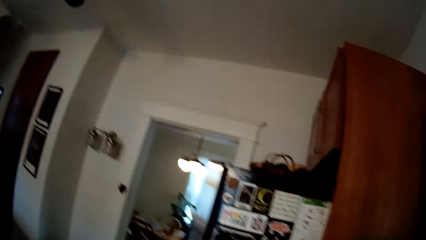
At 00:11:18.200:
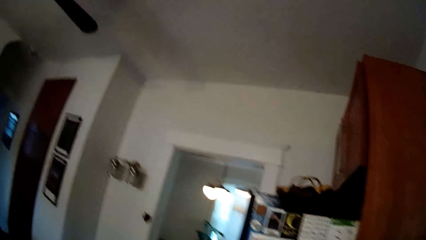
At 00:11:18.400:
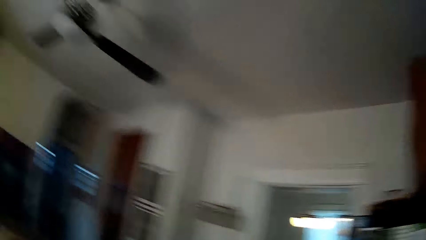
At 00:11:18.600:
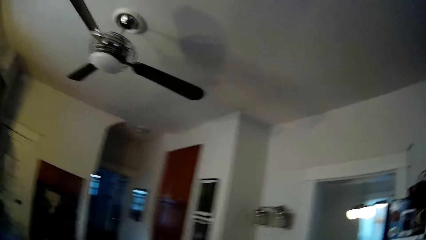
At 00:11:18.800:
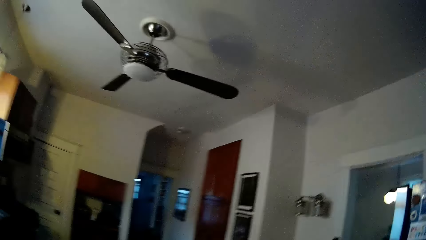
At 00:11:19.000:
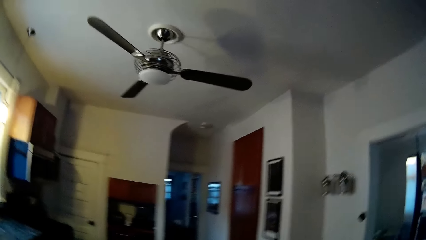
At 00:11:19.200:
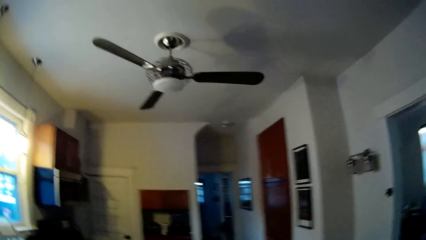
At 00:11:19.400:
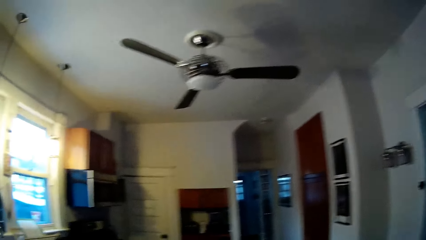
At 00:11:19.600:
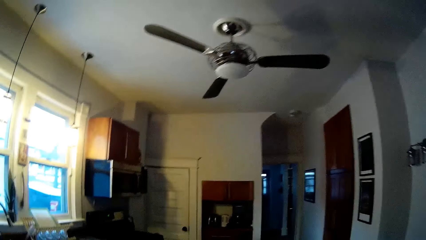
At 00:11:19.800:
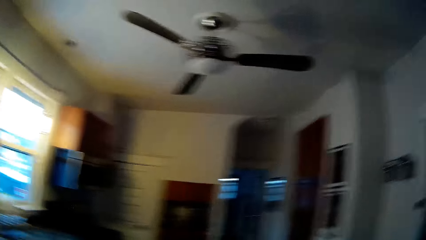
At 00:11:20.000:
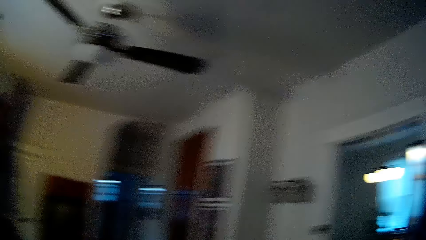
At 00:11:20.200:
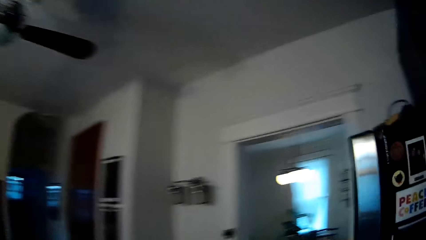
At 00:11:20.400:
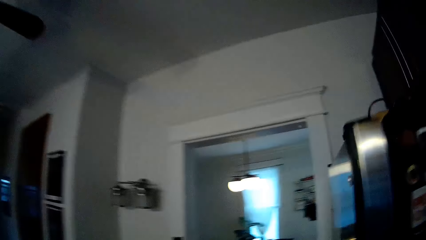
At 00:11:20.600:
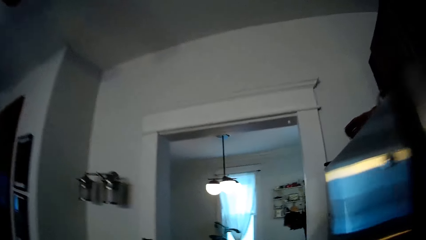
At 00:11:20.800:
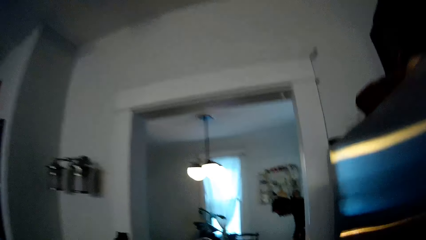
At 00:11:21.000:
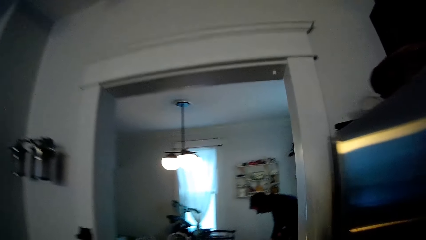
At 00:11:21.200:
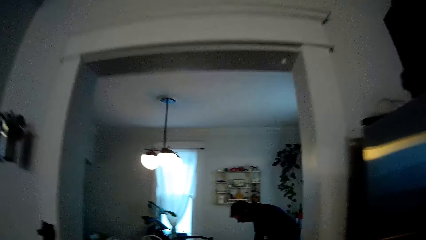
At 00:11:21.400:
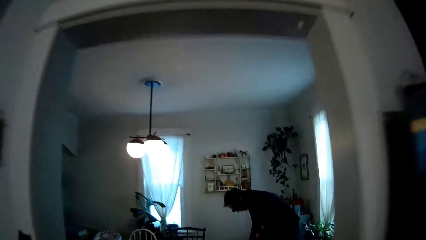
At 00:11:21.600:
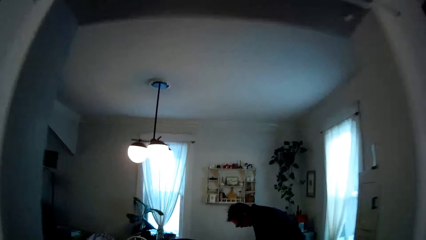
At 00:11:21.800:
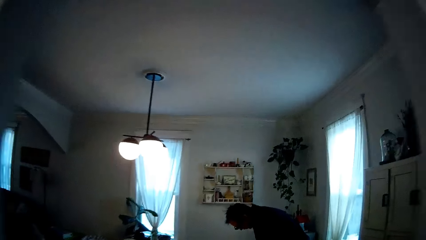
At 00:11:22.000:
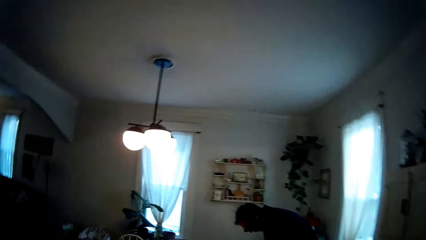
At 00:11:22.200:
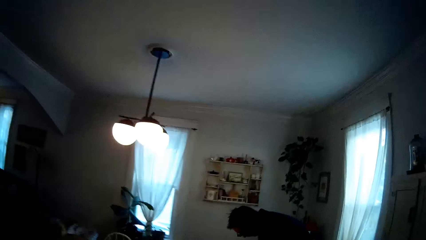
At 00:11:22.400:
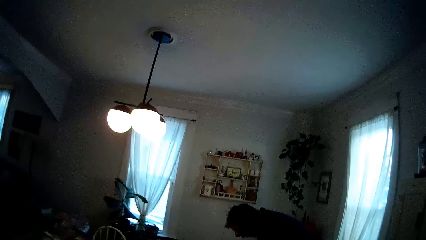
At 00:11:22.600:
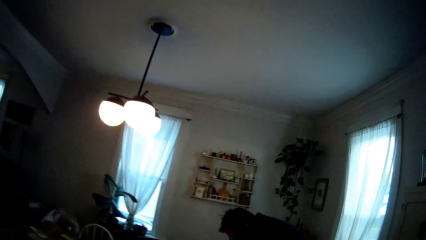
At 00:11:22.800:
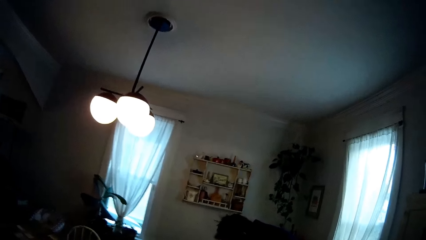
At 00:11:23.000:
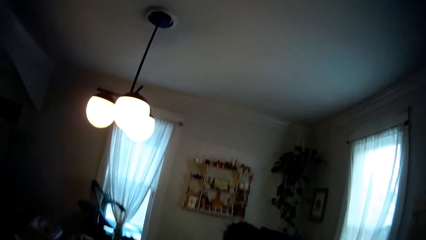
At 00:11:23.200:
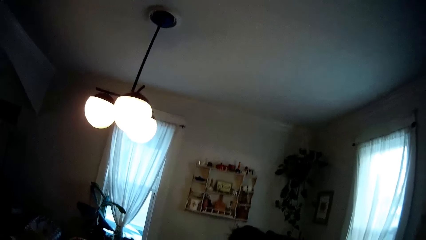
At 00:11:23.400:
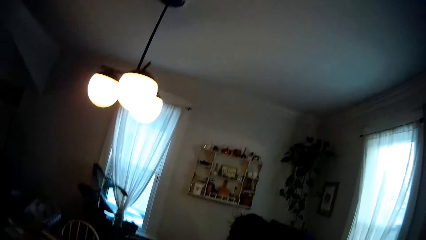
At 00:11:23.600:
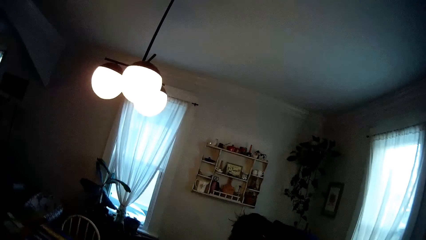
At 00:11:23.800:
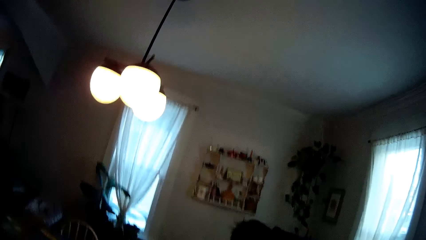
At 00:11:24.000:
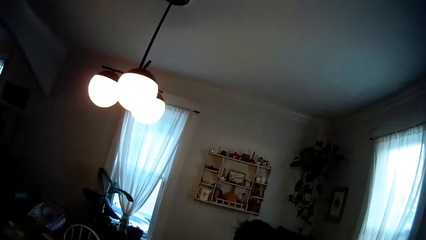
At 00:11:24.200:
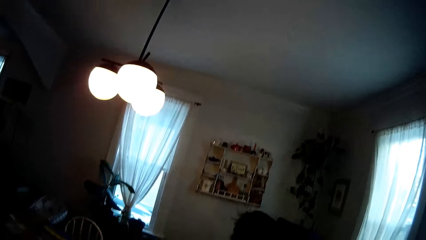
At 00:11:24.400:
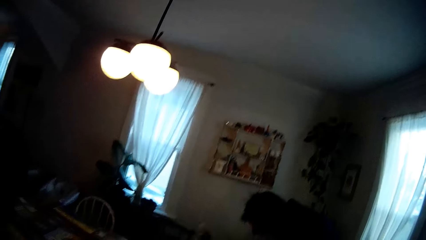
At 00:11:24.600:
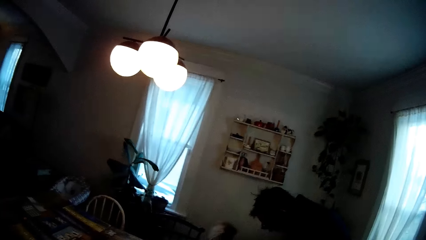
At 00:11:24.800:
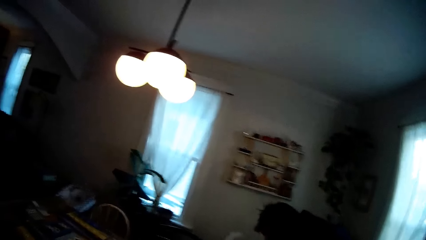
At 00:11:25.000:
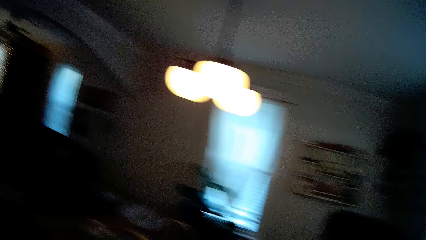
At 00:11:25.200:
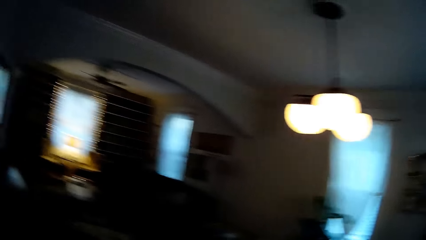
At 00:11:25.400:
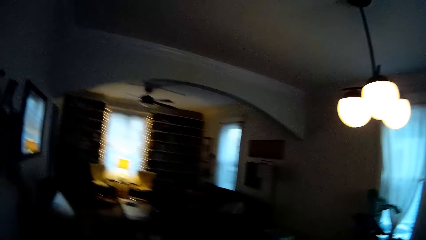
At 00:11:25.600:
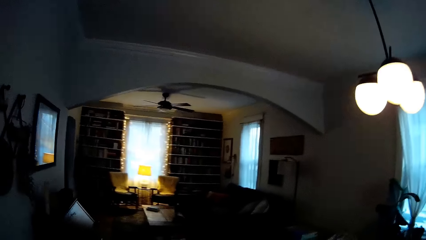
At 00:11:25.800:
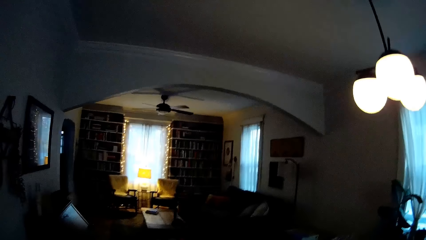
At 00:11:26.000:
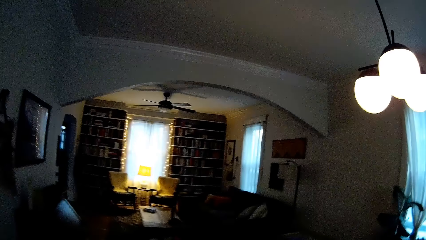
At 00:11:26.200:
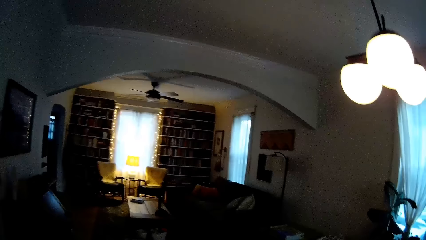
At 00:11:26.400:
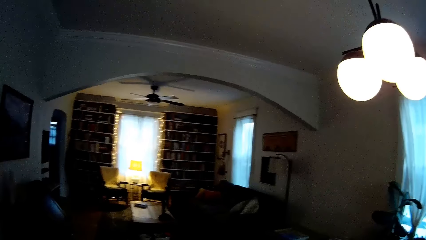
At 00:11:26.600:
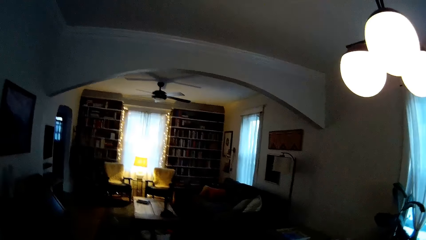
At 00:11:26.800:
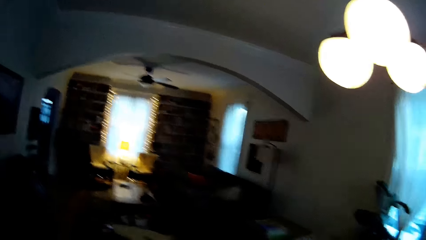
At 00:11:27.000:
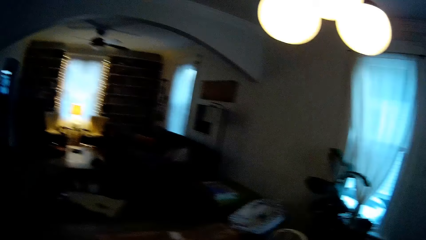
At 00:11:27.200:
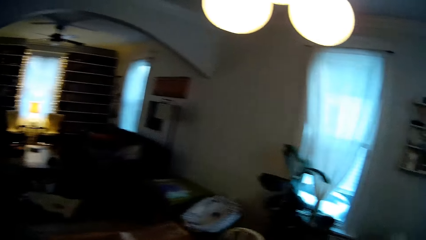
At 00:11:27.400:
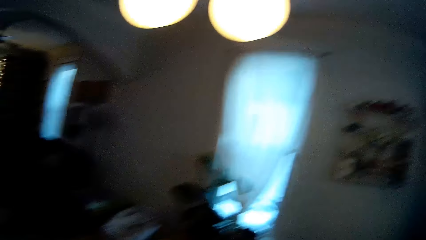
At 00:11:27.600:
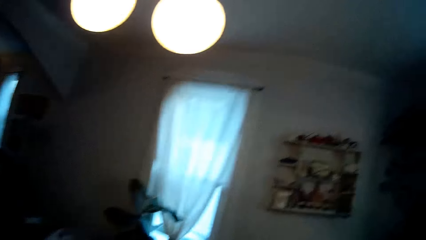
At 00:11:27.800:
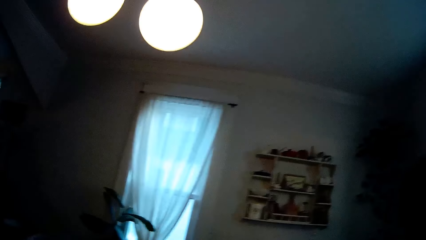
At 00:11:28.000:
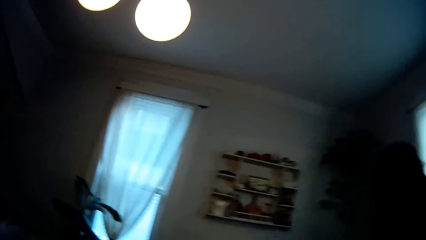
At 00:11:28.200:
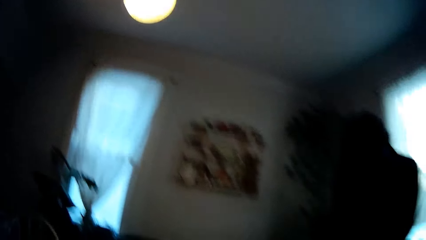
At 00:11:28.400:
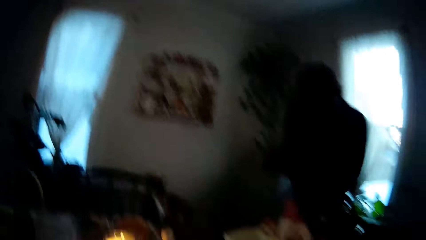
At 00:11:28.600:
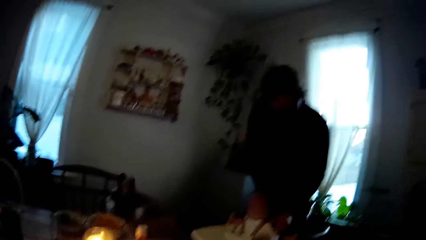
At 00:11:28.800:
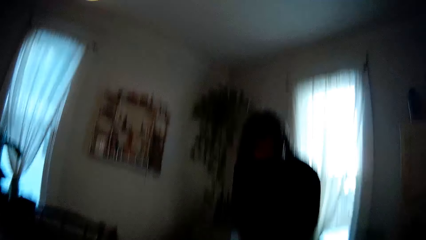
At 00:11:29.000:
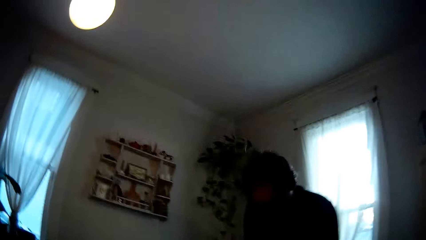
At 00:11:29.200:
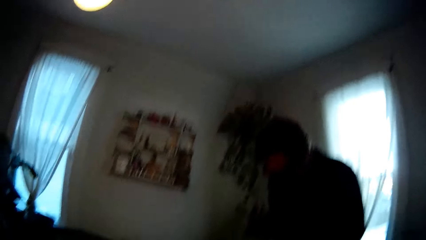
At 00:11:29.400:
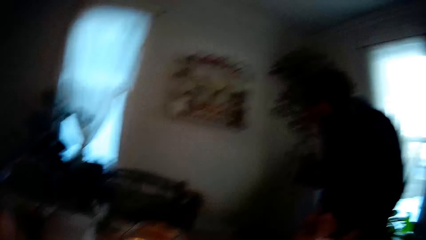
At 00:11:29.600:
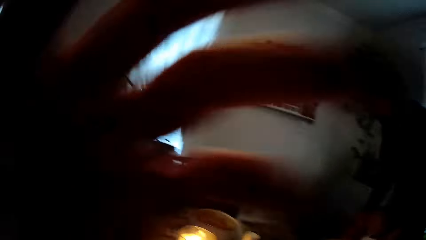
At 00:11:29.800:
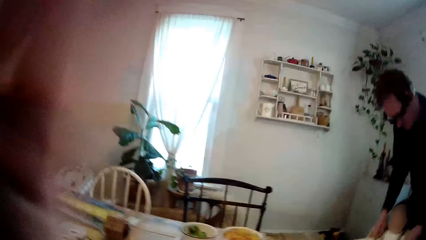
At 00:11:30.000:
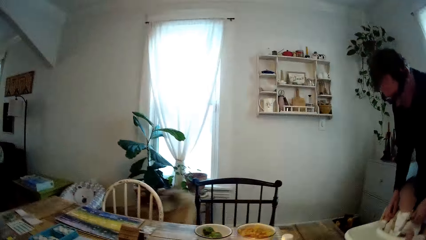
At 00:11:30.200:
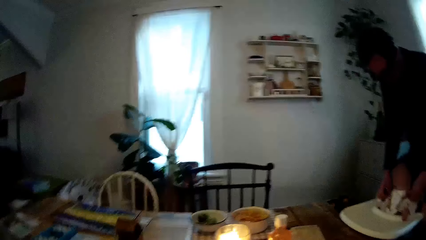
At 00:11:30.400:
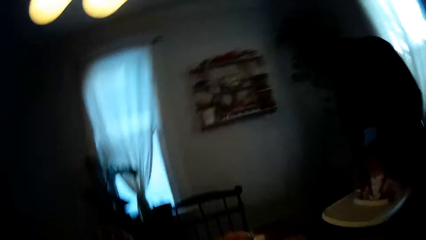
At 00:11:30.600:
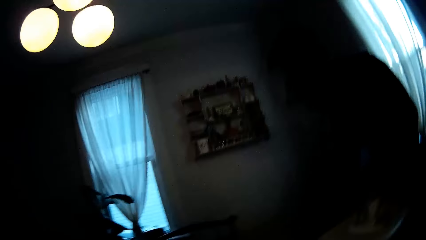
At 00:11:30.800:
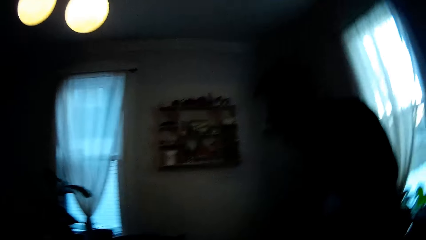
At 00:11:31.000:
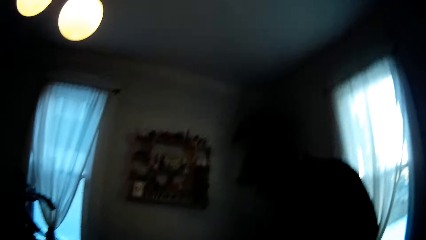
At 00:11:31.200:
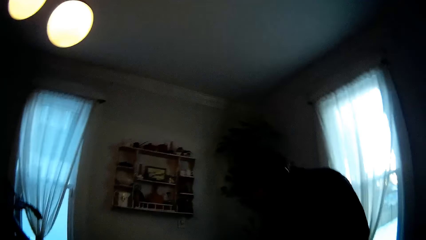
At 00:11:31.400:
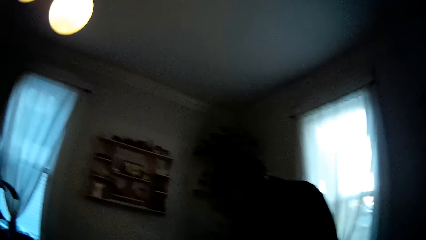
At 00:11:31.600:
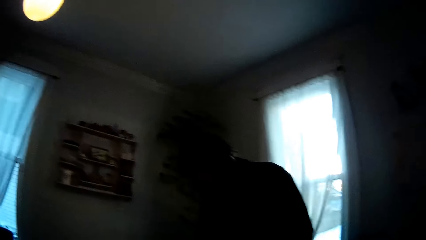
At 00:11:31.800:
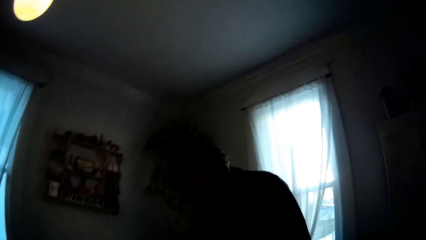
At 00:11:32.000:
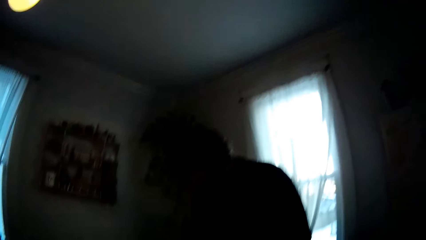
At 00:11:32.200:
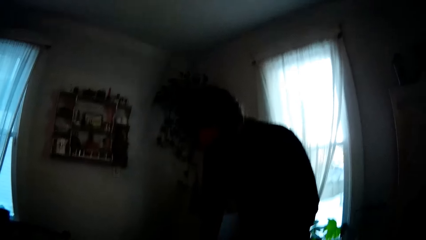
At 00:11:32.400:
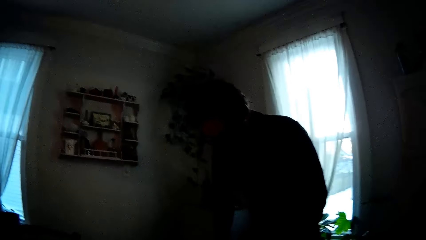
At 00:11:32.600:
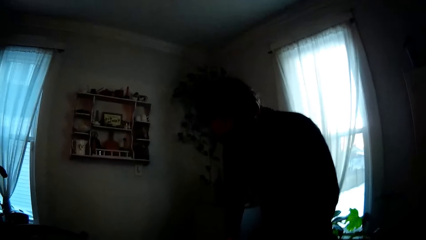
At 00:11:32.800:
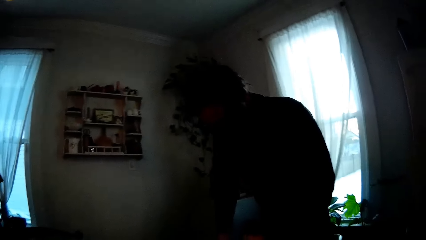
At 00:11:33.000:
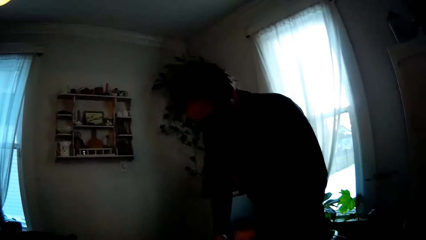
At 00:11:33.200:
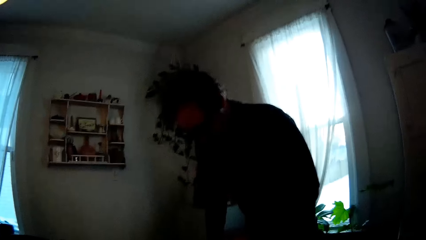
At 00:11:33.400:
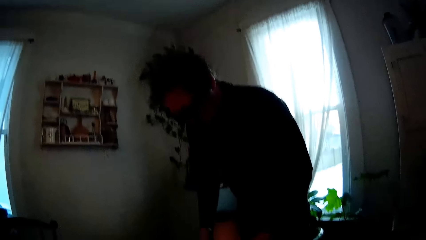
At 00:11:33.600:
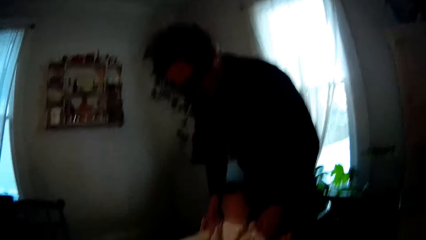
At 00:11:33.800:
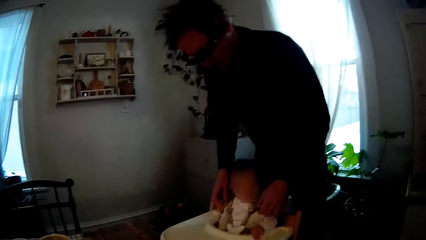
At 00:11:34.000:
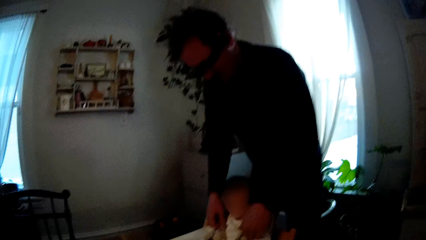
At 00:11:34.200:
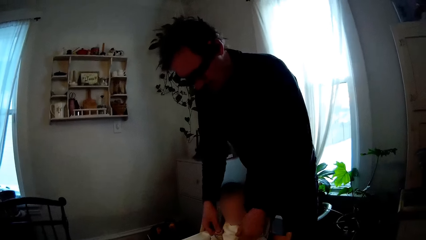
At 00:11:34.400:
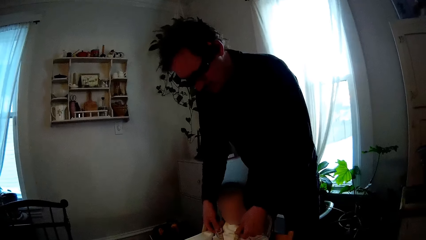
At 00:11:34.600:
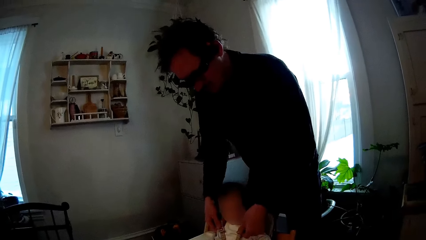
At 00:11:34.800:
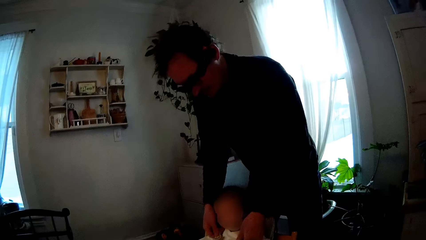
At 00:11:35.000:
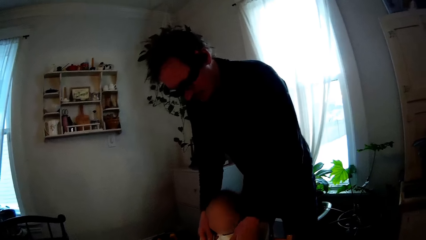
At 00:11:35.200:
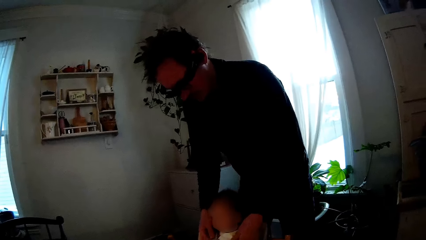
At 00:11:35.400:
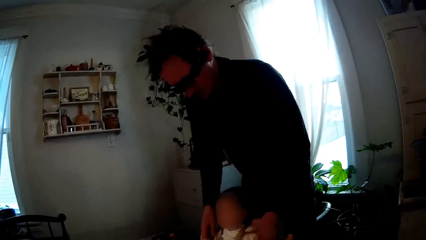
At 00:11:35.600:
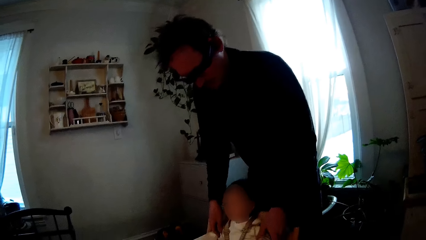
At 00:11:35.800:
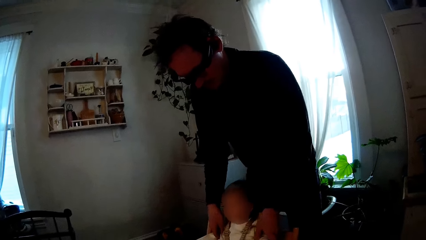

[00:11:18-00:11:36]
The camera wearer closes the door with her left hand. She walks around the house. She walks into the dining room. She walks around the house repeatedly. She touches her head with her left hand. The man touches the cloth of the baby in a baby high chair with both hands. The camera wearer talks with the man.
